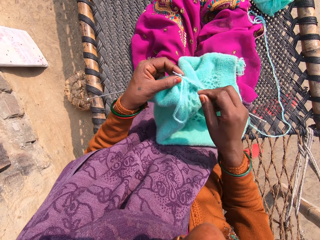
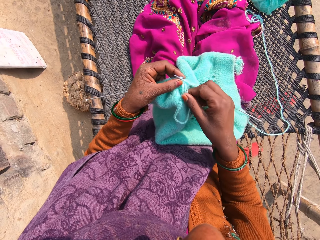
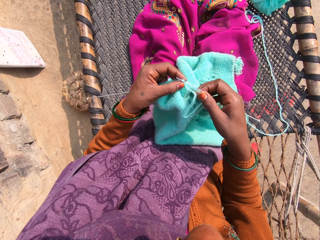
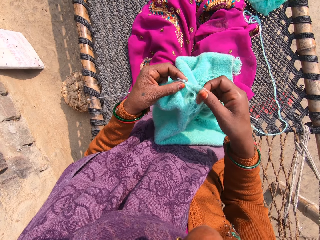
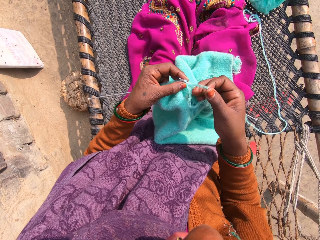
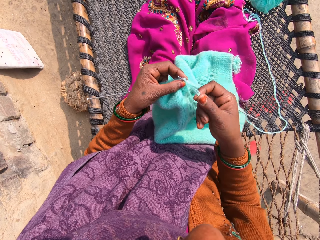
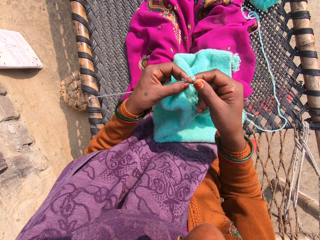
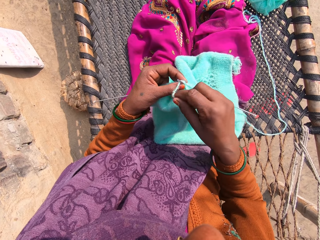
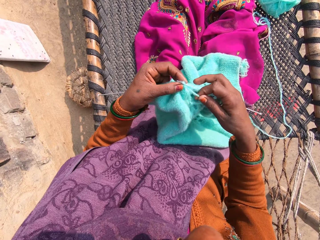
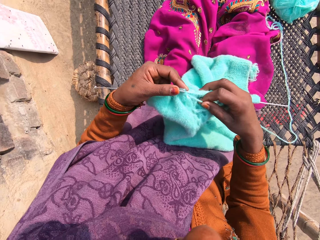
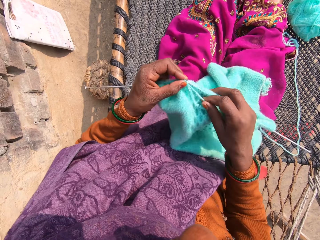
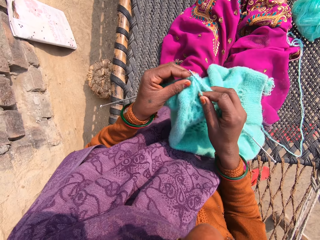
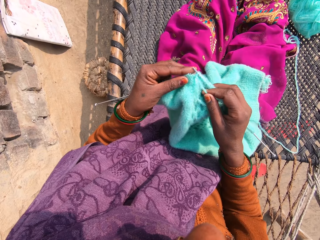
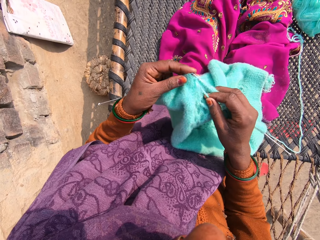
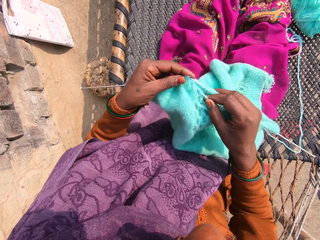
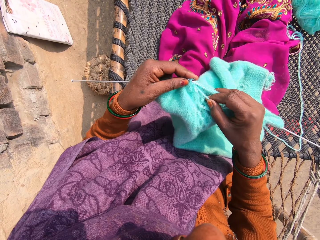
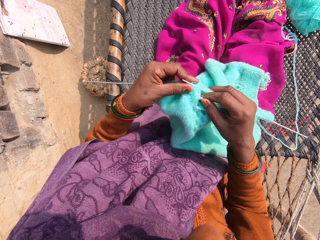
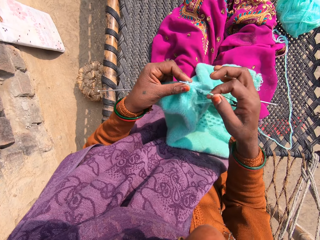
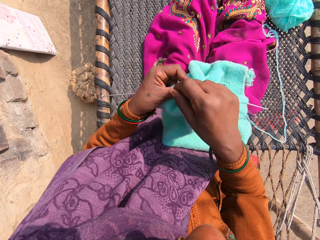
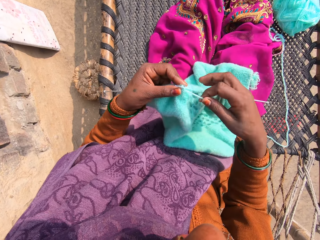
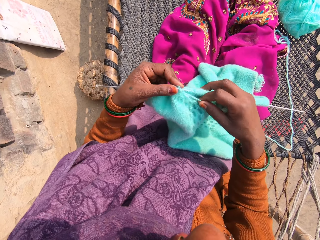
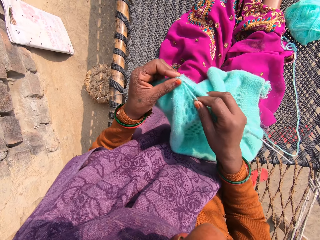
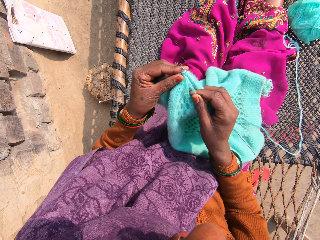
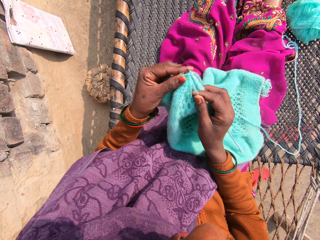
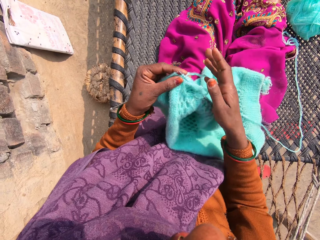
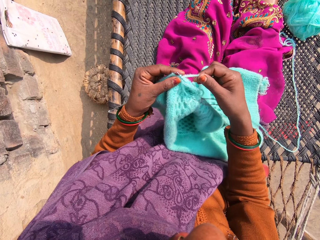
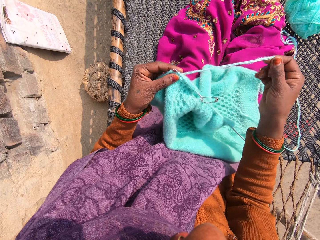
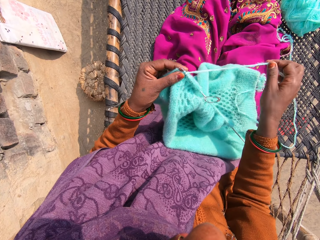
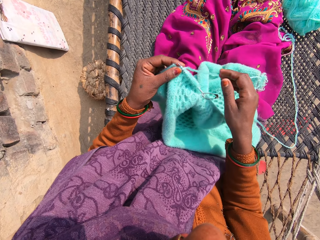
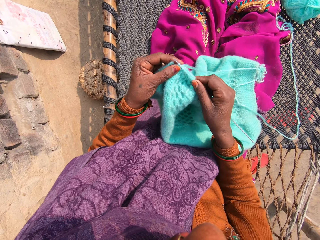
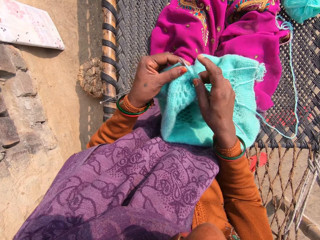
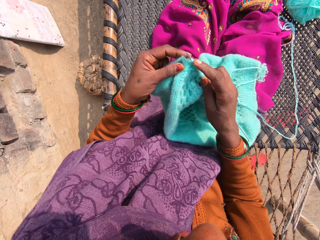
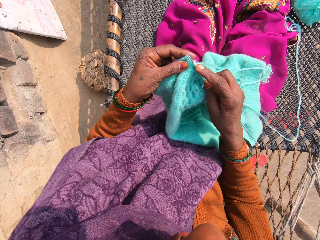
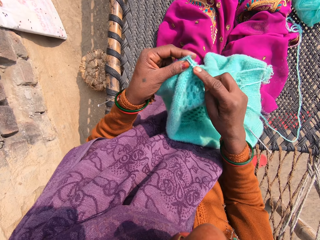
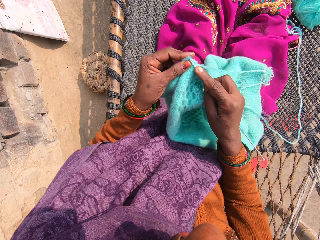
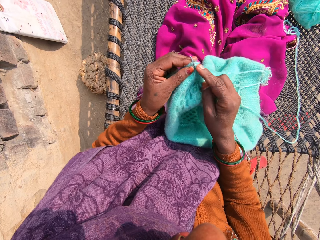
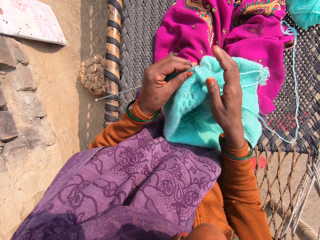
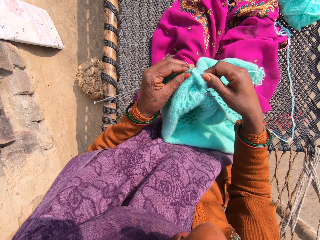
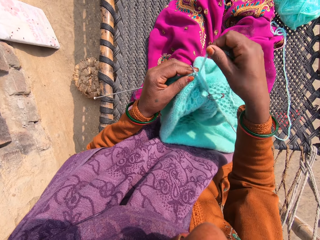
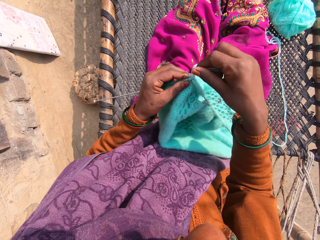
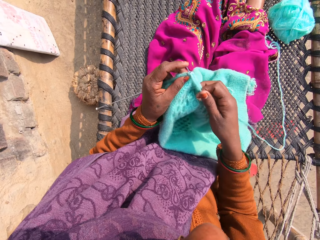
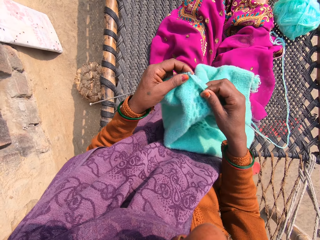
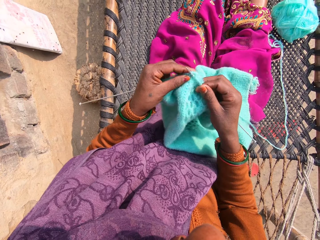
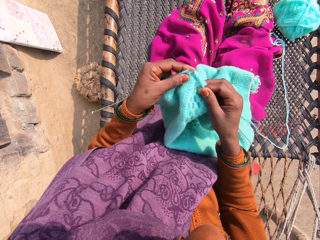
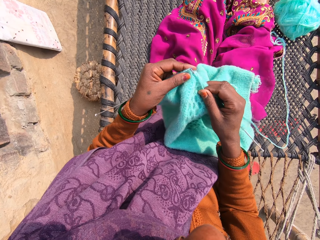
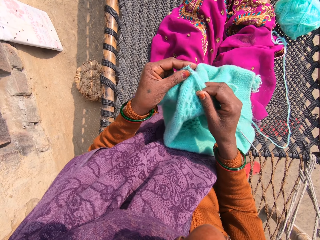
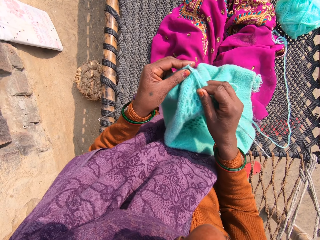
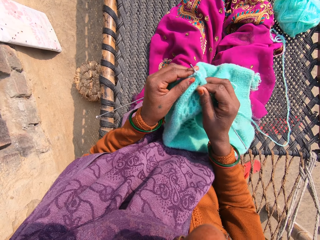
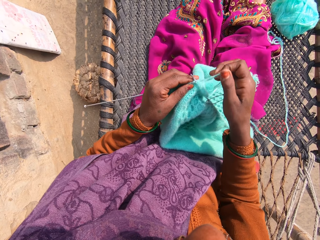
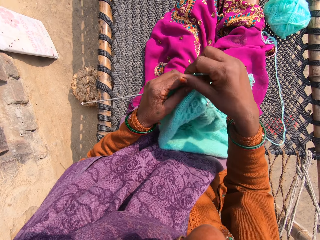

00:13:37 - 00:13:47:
The camera wearer adjusts the yarn with her right hand. She talks with a child. She knits the yarn into a piece of garment with knitting pins. She knits the garment.

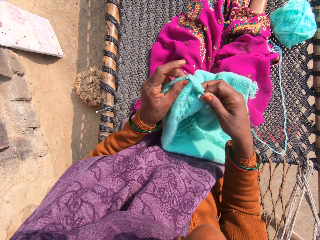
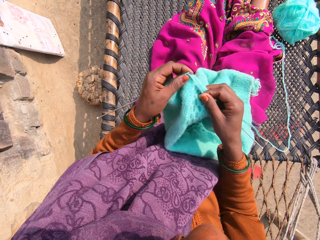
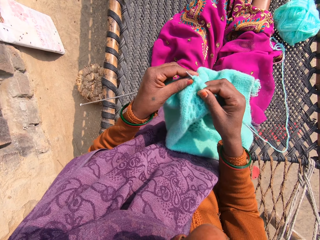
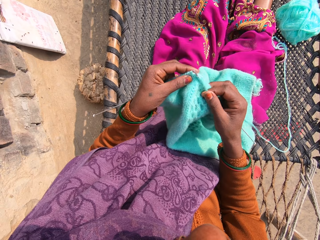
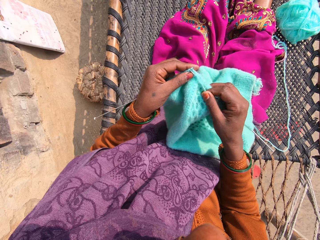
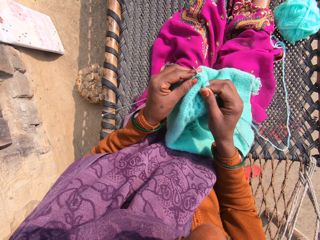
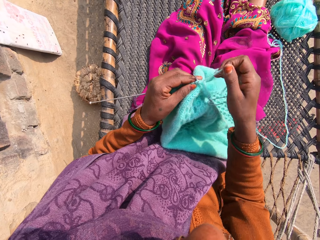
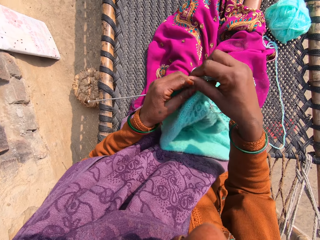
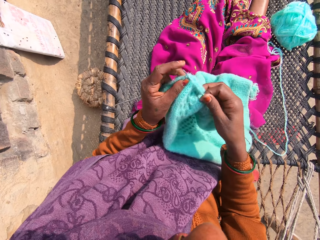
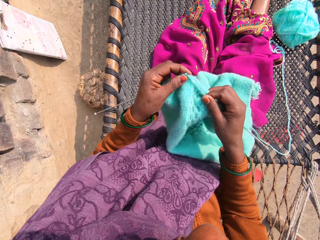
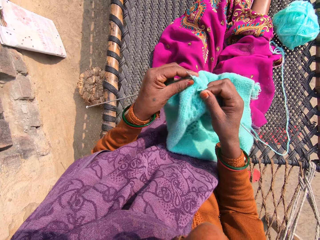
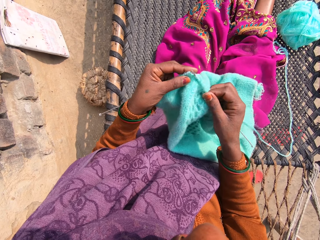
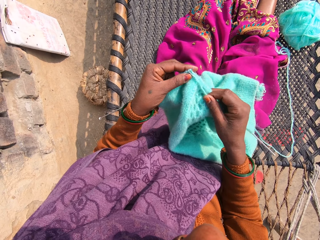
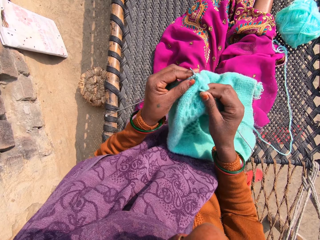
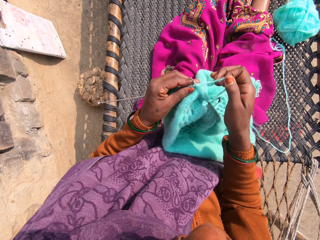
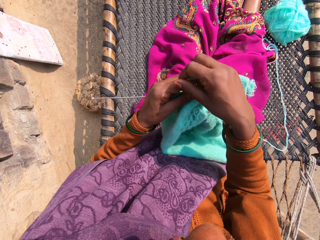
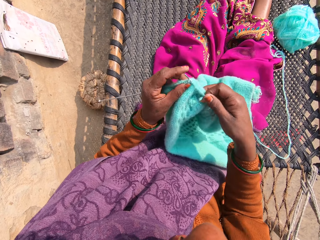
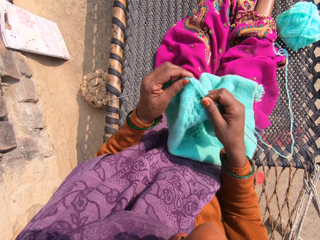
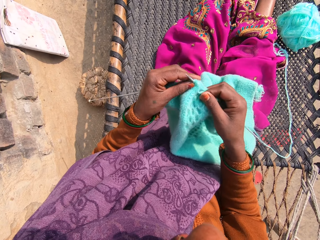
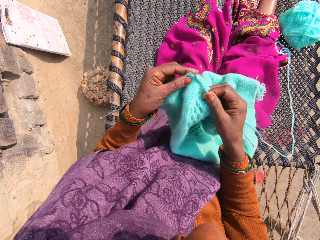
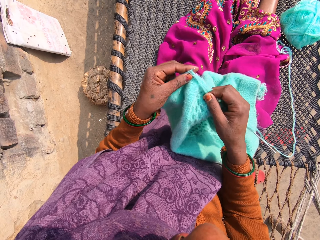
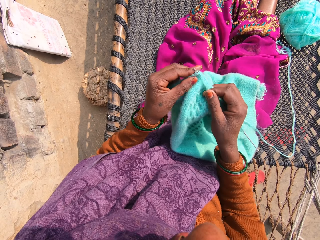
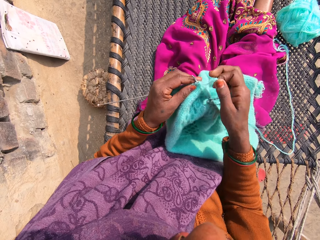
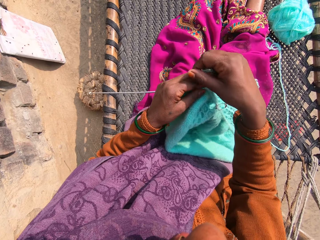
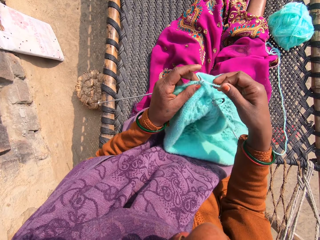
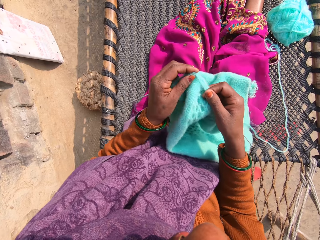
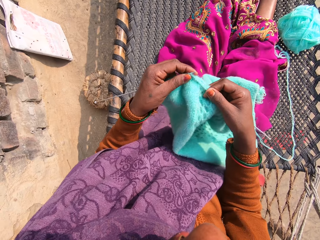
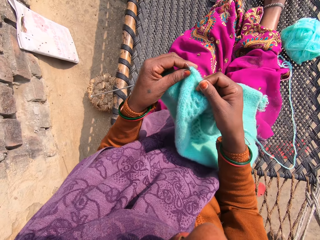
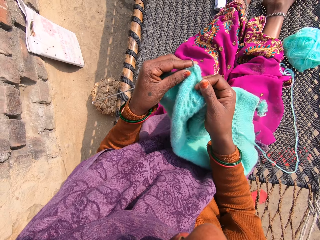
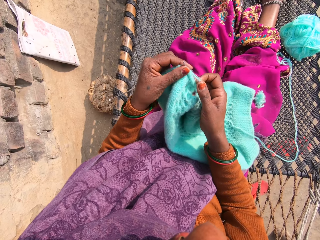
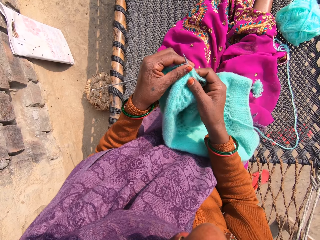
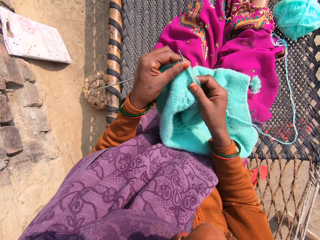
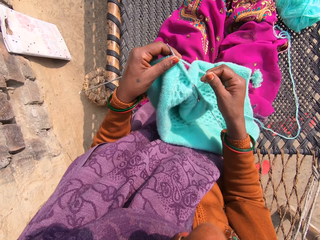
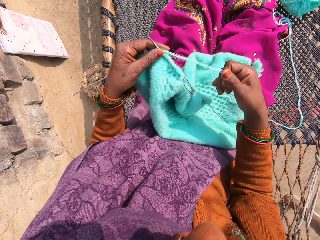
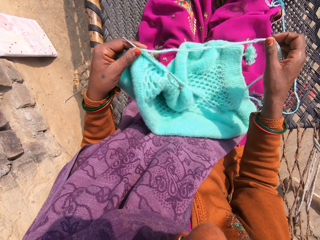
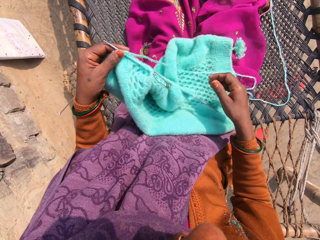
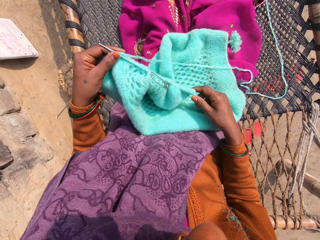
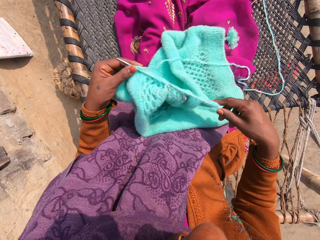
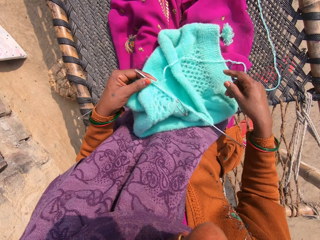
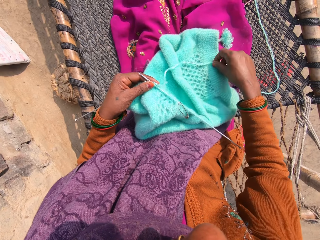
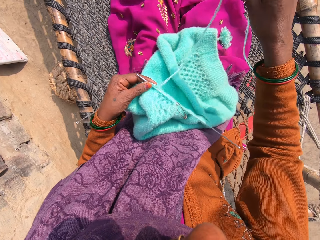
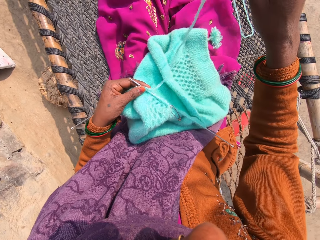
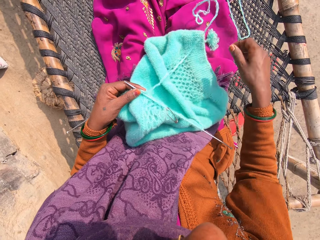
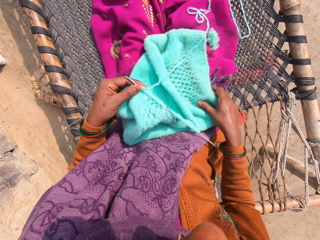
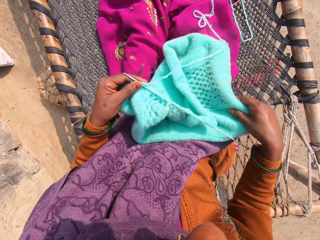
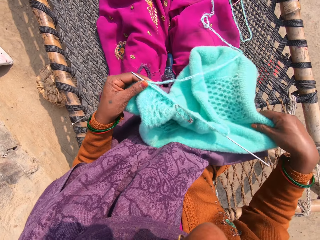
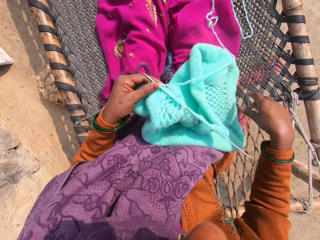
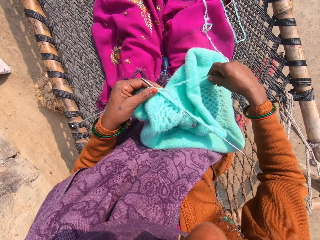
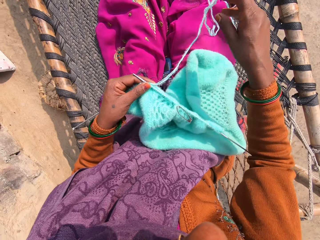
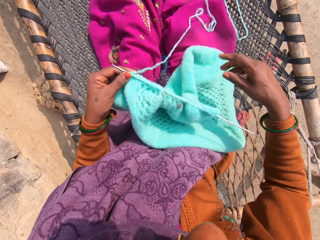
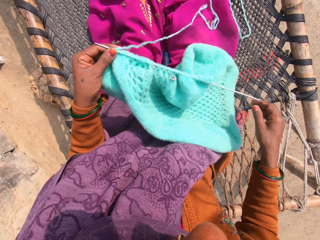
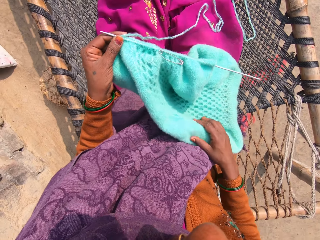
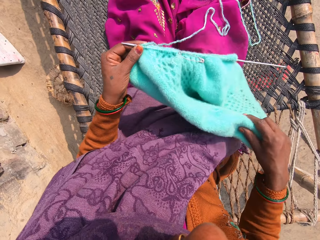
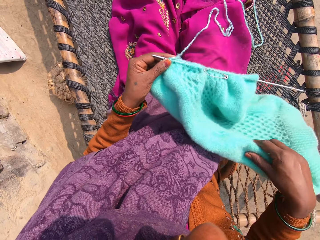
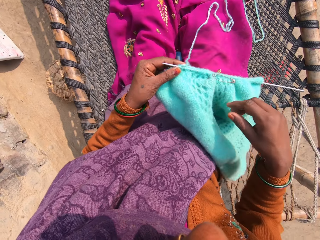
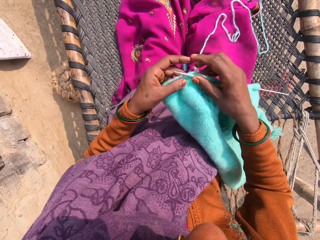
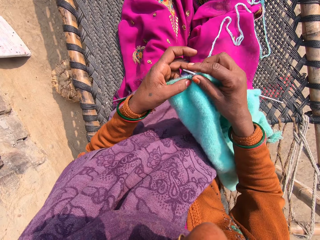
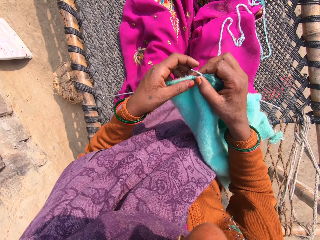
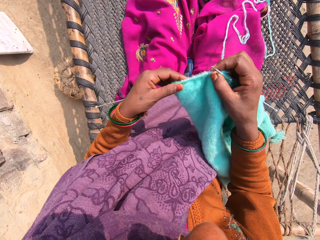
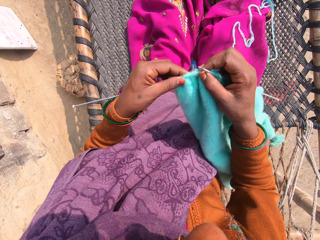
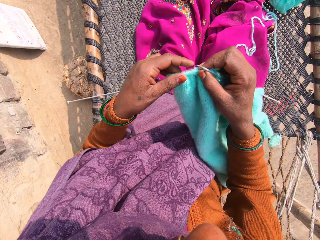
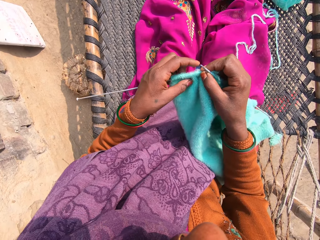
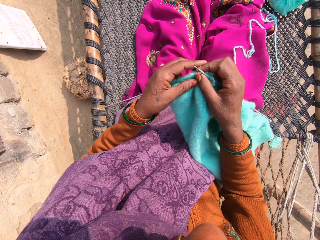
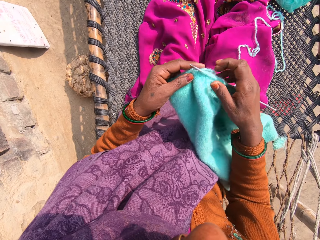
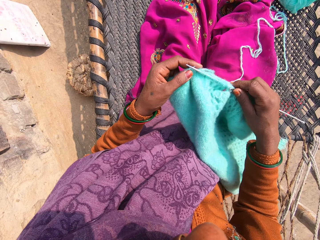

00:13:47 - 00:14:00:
The camera wearer loops a knitting yarn over the knitting needle and knits a garment. She loops the knitting yarn over the knitting needle and knits the garment. She talks to someone. She loops the knitting yarn over the knitting needle and knits the garment. She loops the knitting yarn over the knitting needle and knits the garment. She pulls the knitting yarn with her hand. She adjusts the yarn and the piece of garment with her hand. She lifts the knitting yarn with her hand. She moves the garment on her lap. She moves the knitting yarn with her hand. She moves the garment on her lap.
